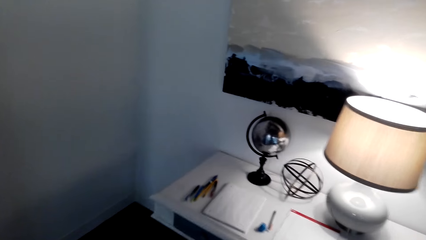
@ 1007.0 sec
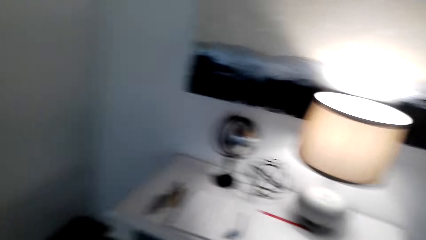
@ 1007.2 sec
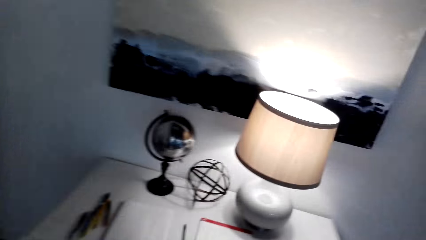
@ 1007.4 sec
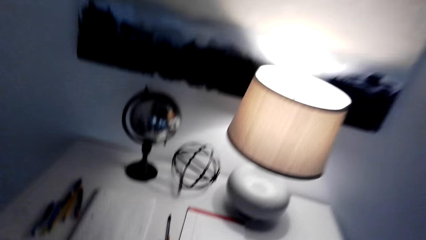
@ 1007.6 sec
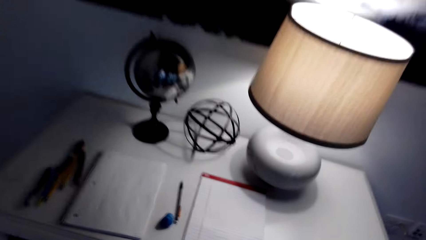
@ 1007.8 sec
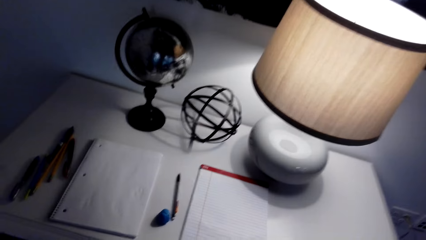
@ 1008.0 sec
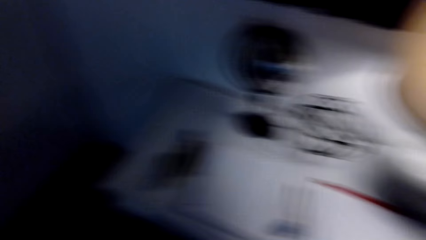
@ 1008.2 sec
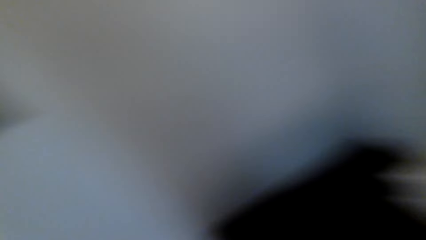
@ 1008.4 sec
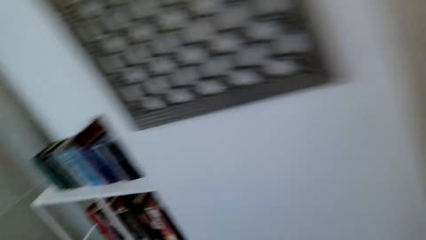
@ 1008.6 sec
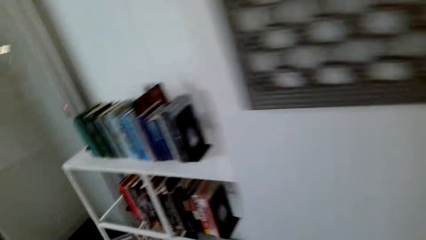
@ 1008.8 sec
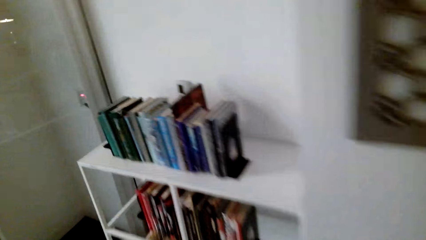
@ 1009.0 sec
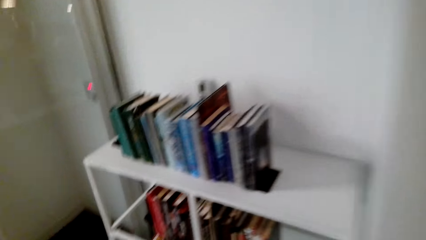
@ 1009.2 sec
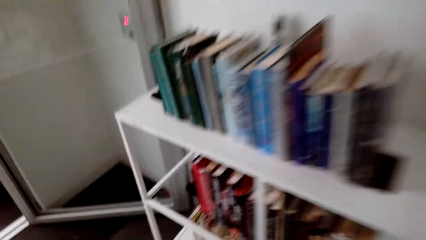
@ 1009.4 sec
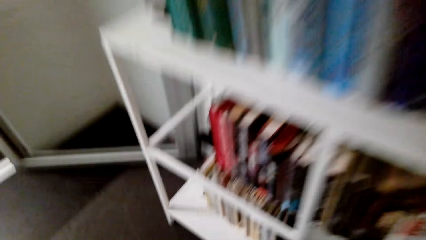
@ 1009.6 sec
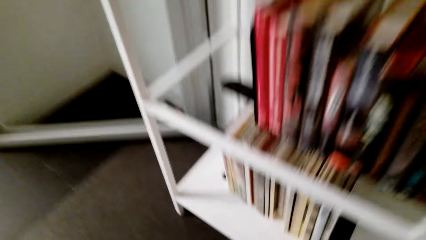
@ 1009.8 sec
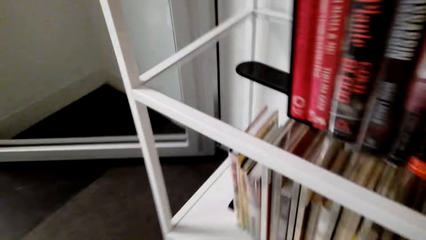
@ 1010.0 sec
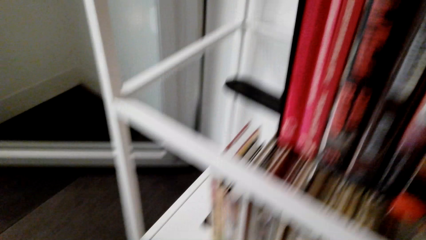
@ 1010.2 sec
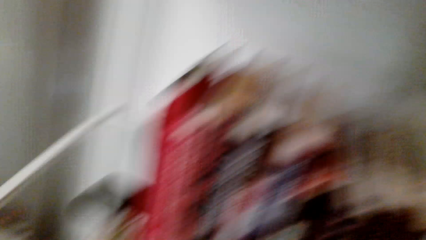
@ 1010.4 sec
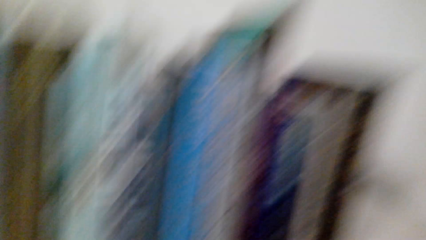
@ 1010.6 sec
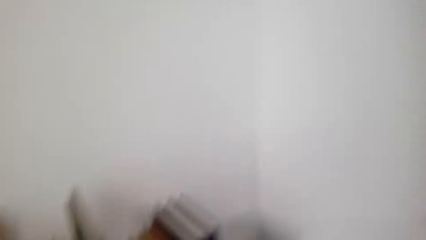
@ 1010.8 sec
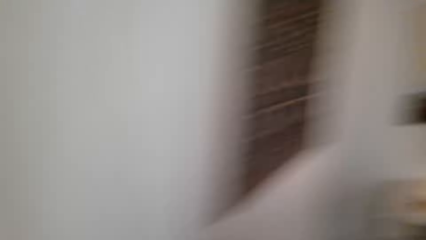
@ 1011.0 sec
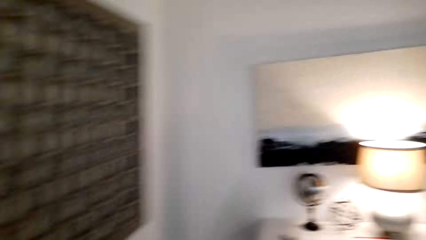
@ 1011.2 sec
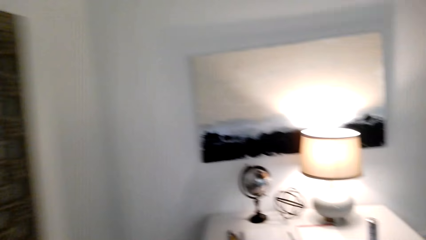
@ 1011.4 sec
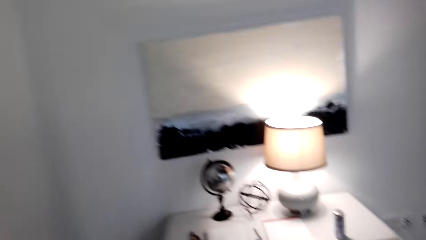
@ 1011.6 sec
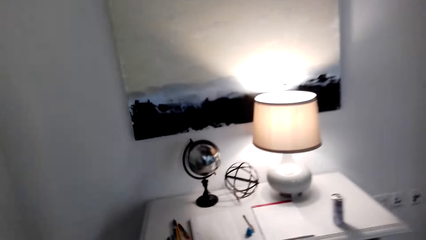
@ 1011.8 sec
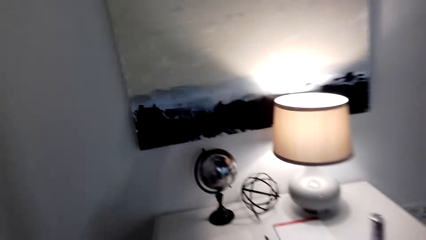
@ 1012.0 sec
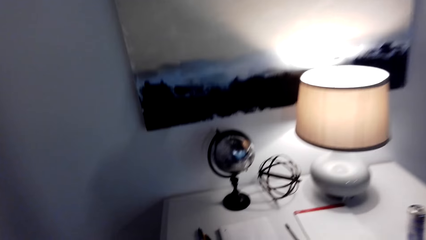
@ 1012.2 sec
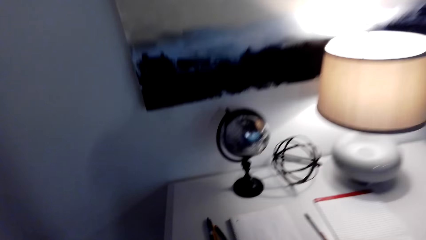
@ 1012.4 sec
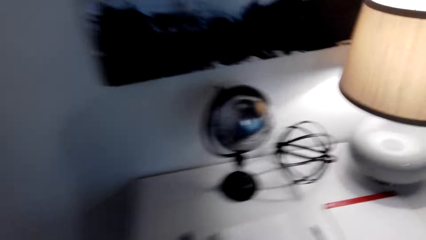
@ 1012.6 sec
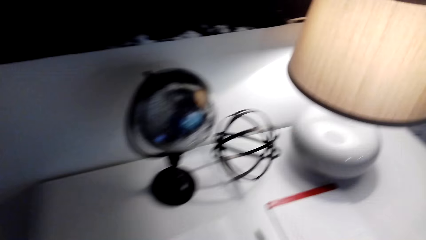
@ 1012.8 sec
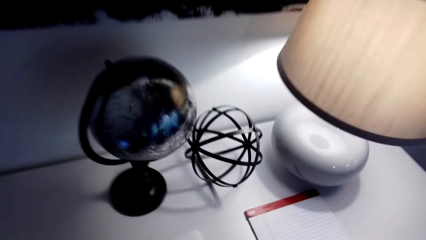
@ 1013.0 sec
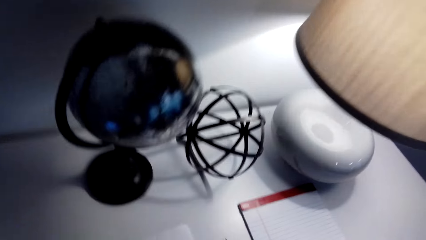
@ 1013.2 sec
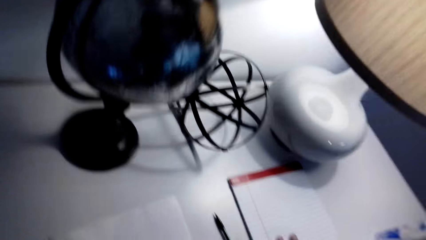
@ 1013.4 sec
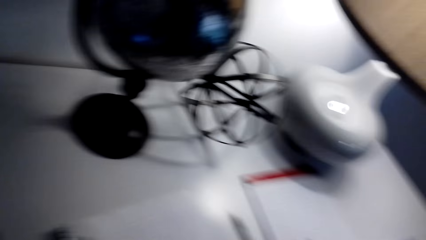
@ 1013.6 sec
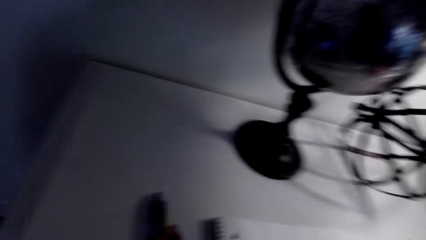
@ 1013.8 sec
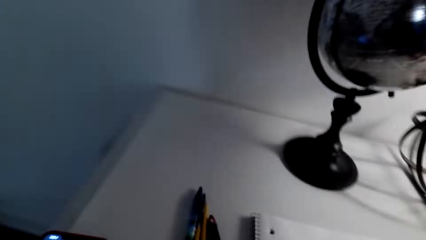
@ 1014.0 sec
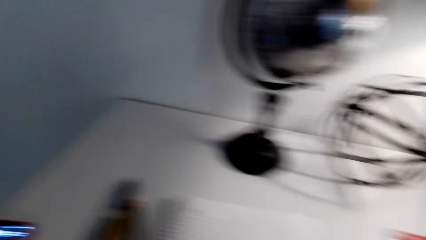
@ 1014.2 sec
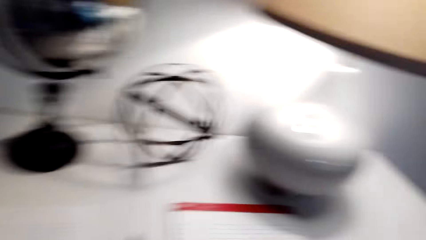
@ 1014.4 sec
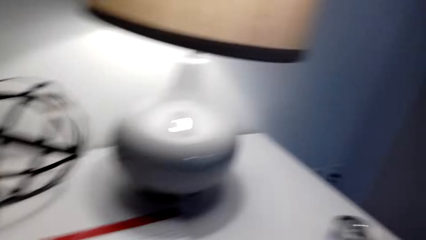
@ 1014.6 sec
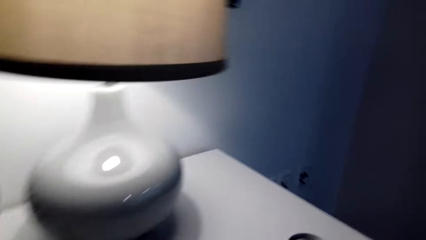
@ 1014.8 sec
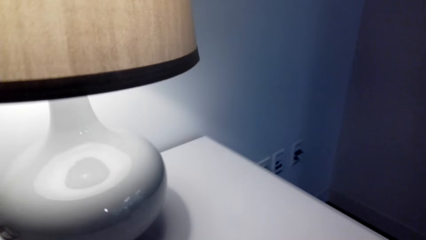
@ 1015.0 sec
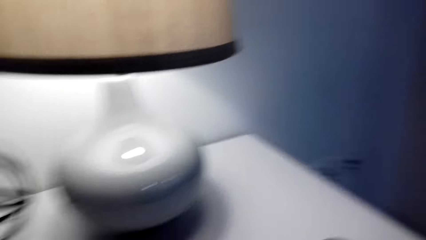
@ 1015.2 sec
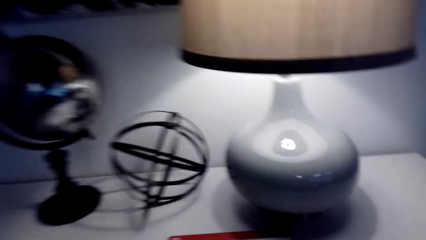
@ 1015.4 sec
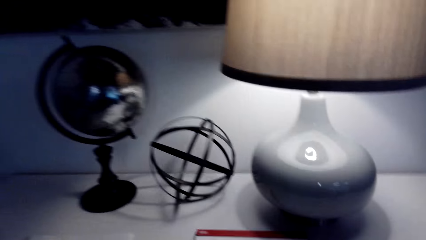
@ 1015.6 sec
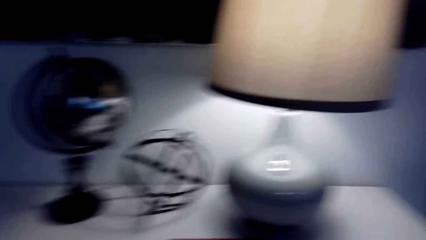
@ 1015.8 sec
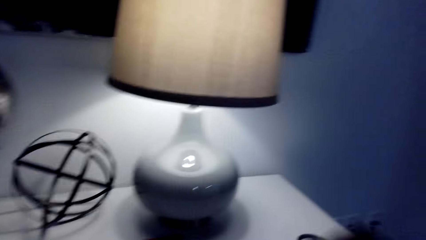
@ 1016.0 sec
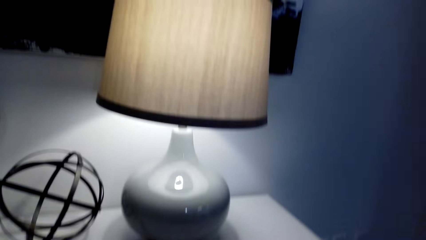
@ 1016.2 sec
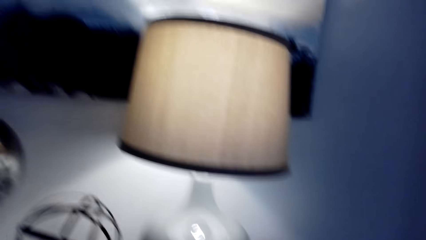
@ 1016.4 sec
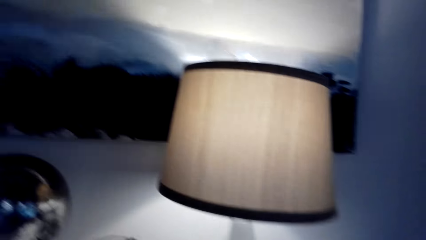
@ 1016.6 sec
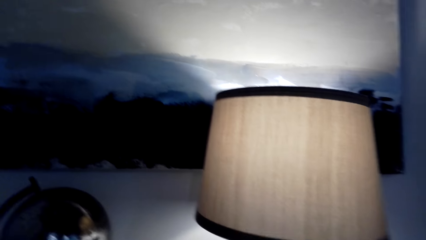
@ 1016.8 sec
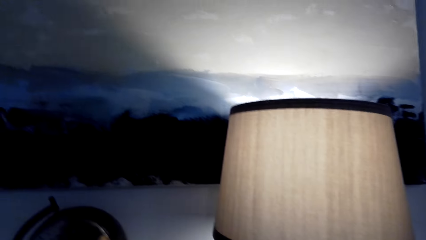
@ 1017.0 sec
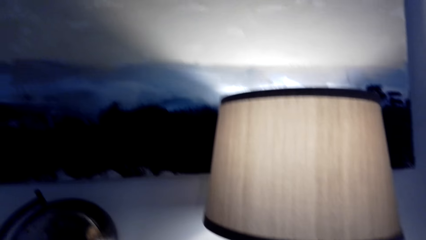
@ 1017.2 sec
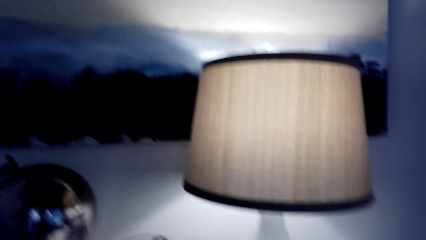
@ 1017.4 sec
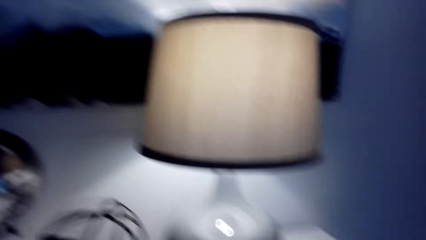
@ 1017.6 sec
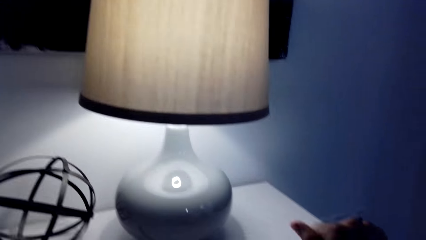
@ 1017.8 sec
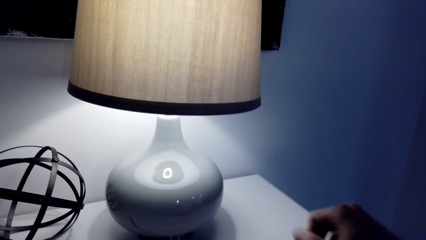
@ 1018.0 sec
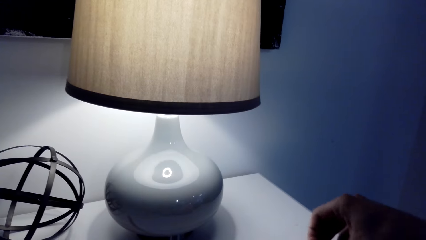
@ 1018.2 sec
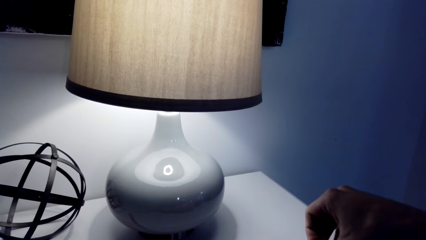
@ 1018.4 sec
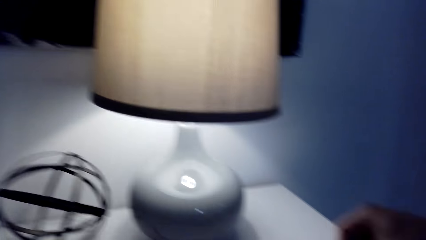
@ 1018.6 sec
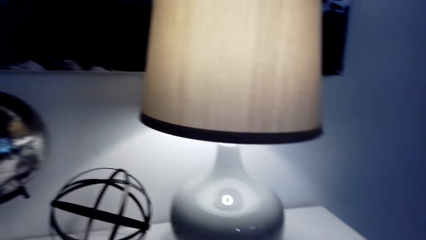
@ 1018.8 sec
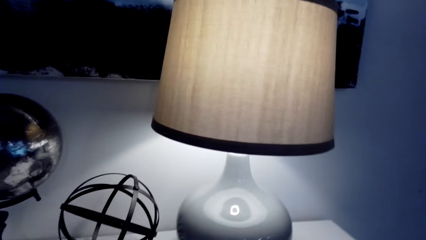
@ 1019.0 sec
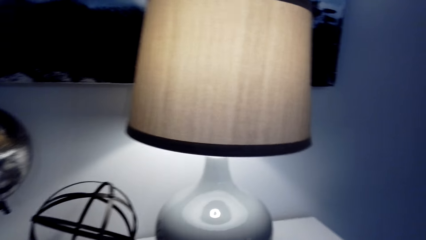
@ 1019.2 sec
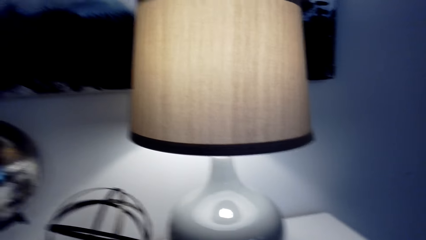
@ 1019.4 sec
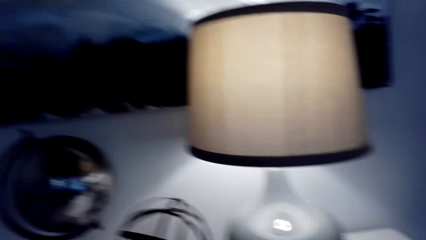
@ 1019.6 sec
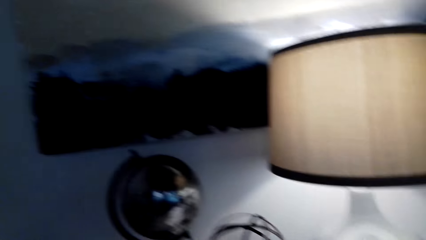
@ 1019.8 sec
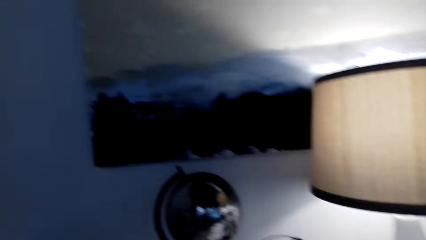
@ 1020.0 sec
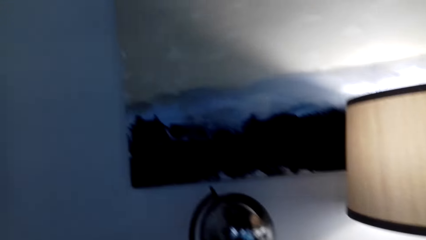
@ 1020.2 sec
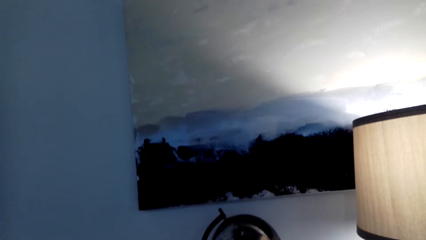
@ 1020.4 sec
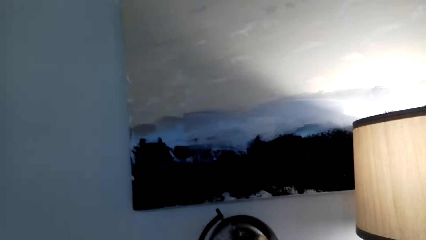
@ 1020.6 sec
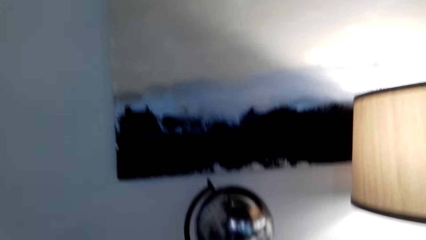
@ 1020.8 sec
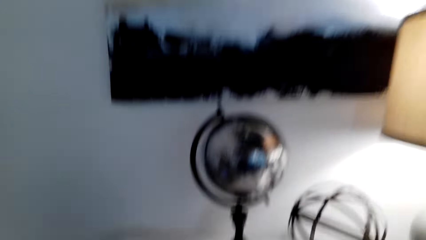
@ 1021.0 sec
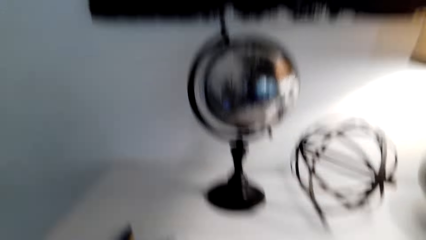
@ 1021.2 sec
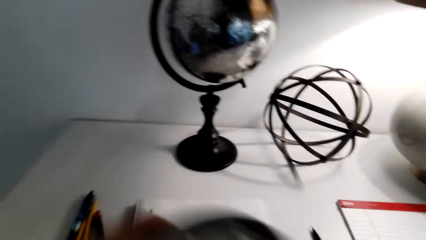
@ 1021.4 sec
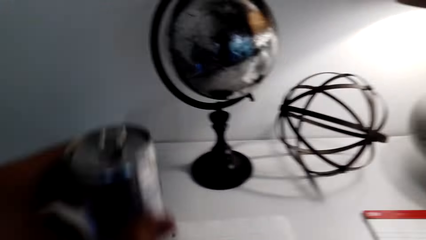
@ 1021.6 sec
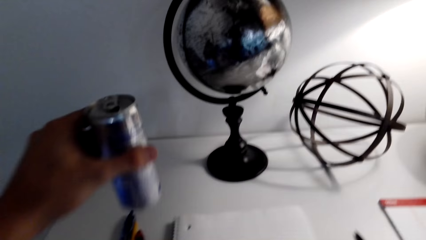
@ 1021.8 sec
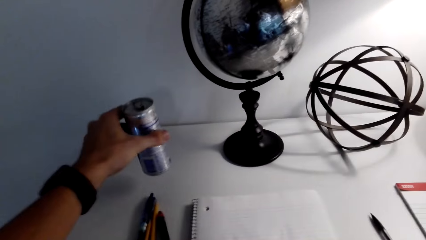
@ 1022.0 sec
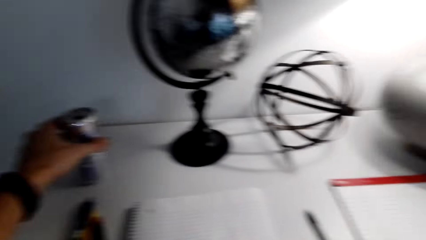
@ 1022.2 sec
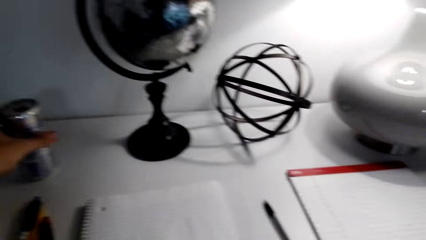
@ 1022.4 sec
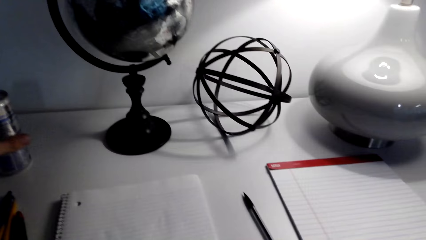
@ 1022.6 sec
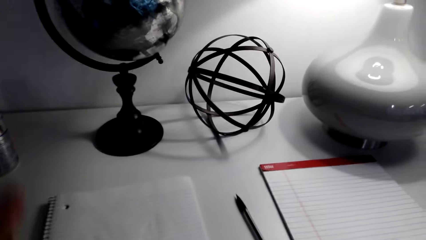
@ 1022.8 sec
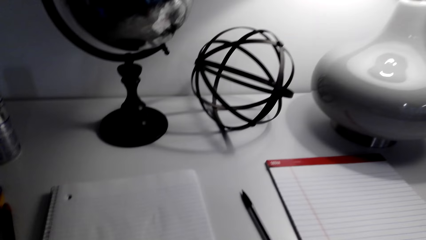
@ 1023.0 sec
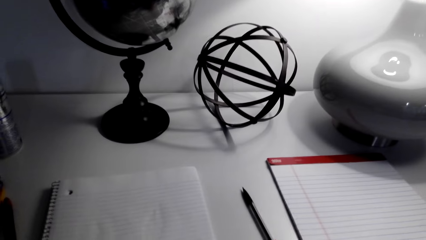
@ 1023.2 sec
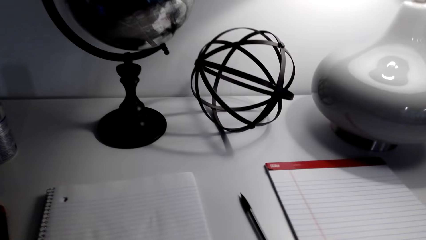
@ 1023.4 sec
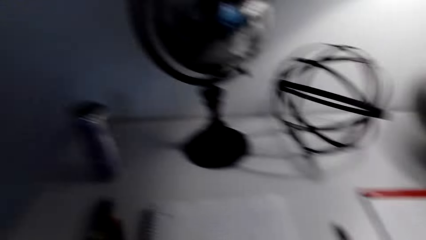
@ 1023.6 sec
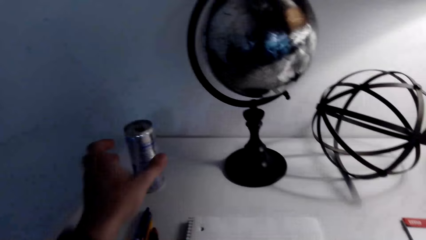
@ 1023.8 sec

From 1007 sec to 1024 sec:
The camera wearer does something. They walk to the bookshelf. They do something. They walk to the desk. They do something. They open the can of the drink. They put the can on the table.
